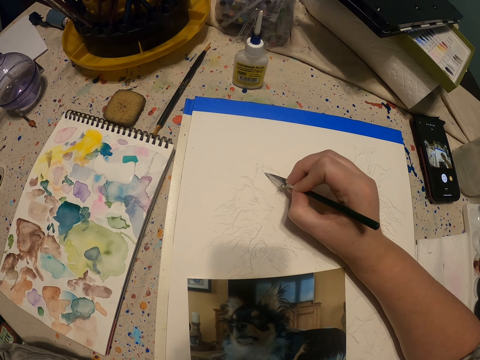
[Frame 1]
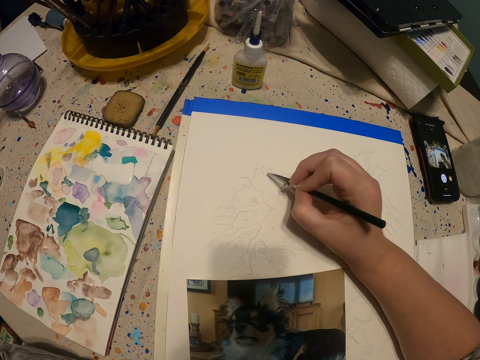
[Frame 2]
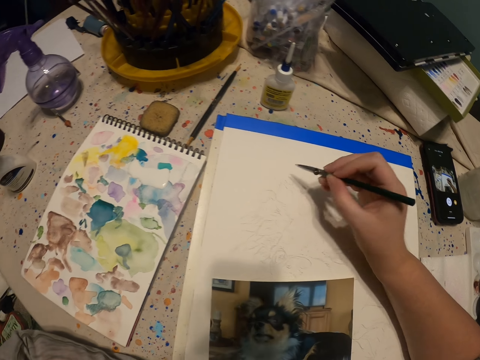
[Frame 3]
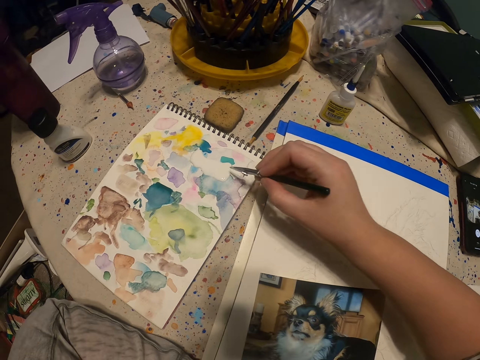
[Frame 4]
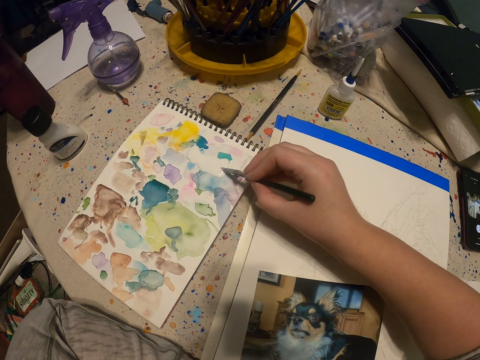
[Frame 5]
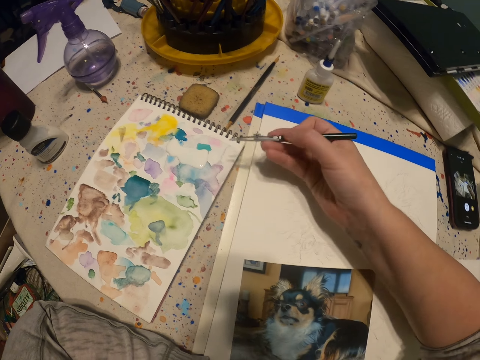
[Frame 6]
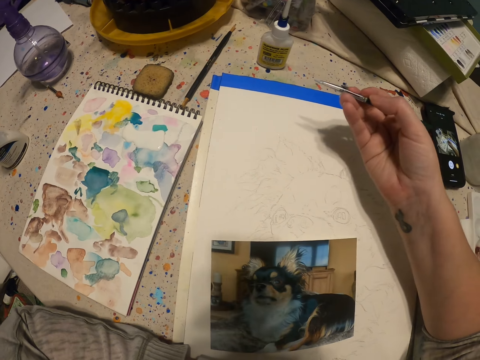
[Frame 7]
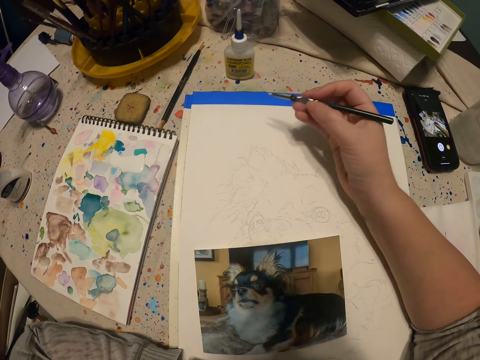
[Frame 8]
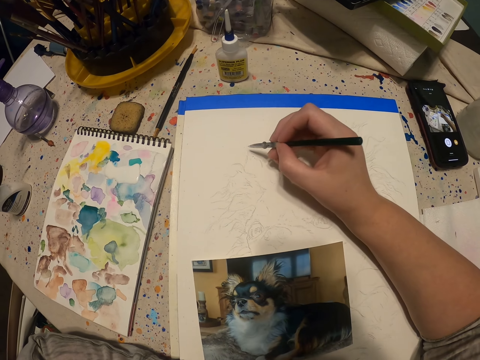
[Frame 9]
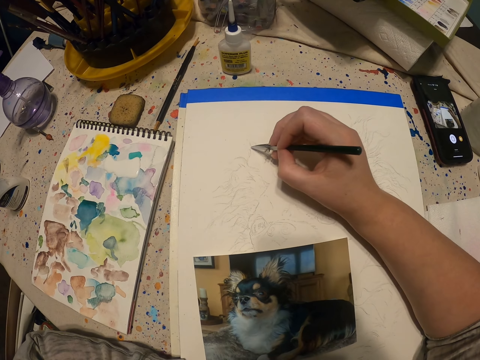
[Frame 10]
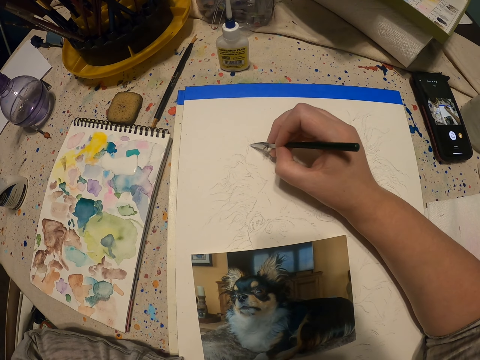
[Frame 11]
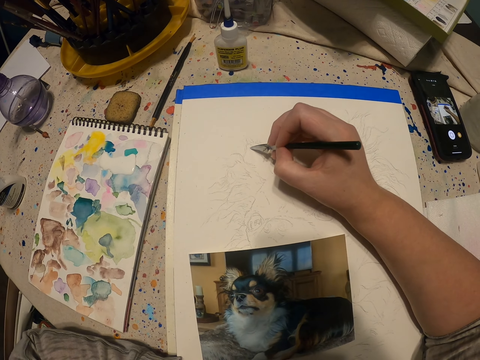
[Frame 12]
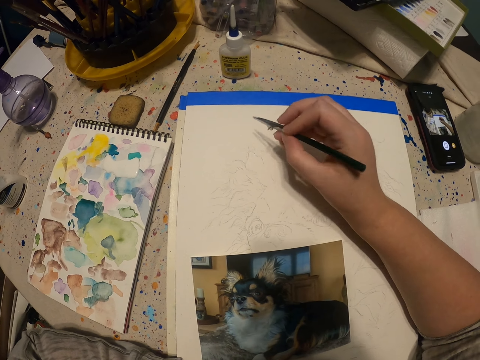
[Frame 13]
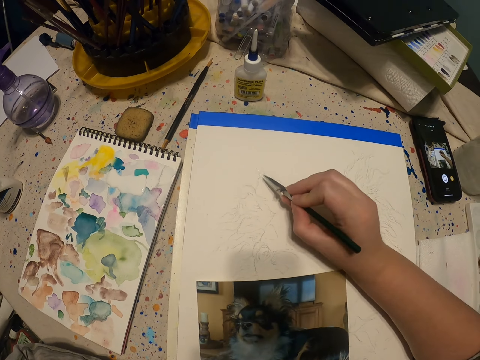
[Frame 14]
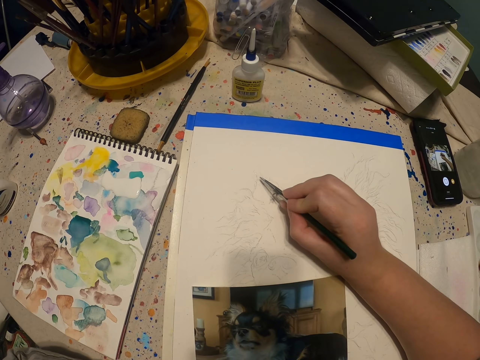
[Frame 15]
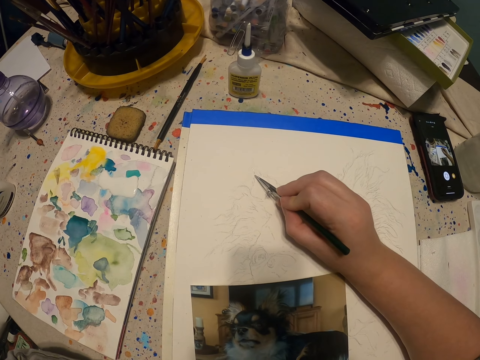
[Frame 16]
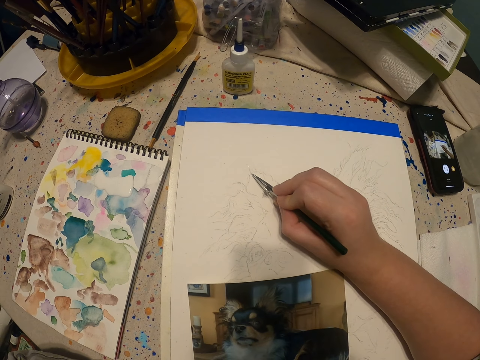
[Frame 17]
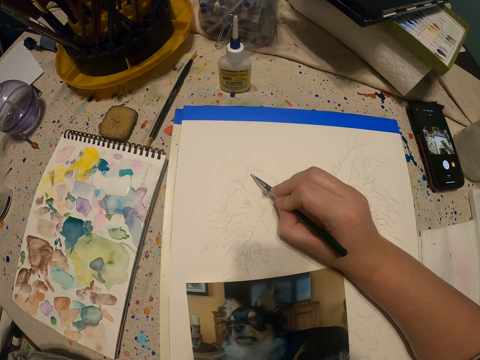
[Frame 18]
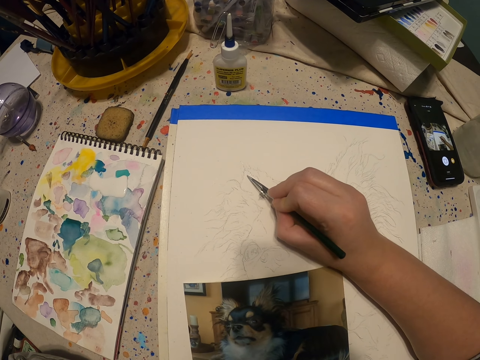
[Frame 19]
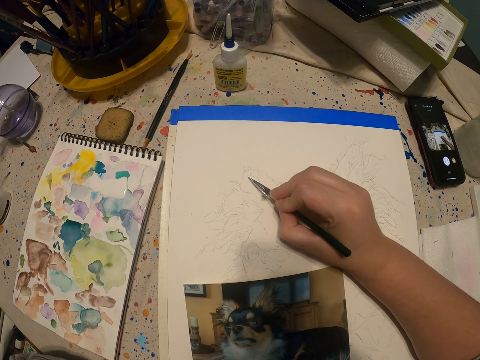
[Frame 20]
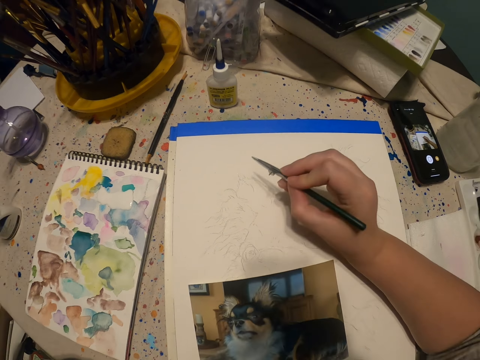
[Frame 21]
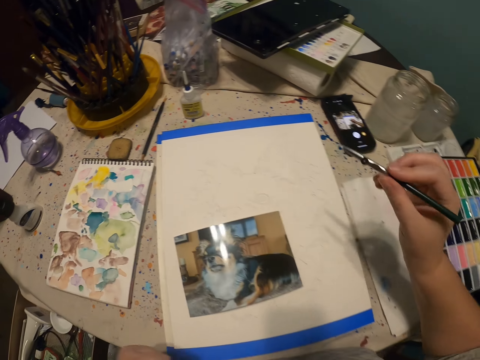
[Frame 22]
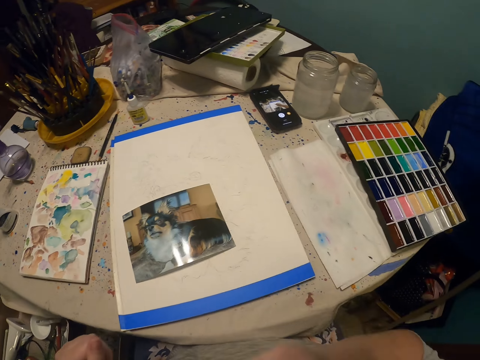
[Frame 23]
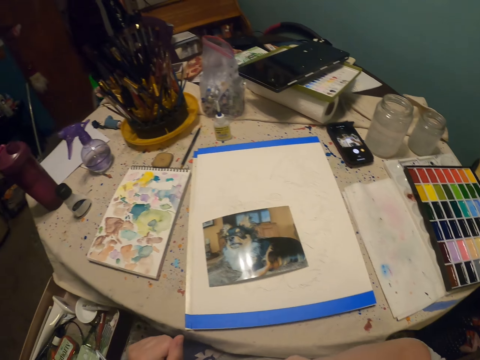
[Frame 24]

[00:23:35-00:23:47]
The camera wearer scoops paint with a paint pen. They draw a dog on the book with the paint pen.

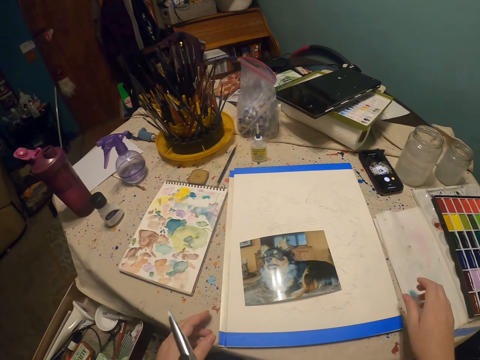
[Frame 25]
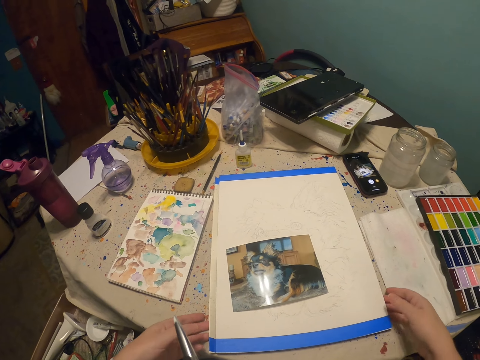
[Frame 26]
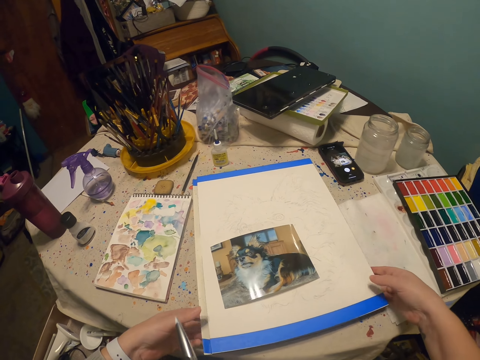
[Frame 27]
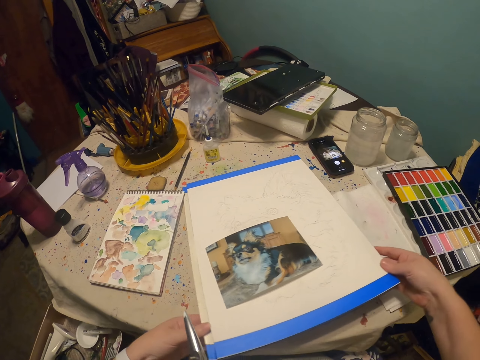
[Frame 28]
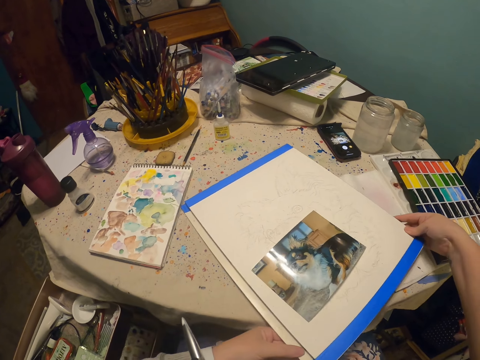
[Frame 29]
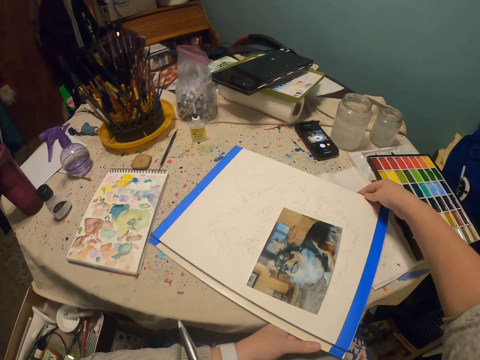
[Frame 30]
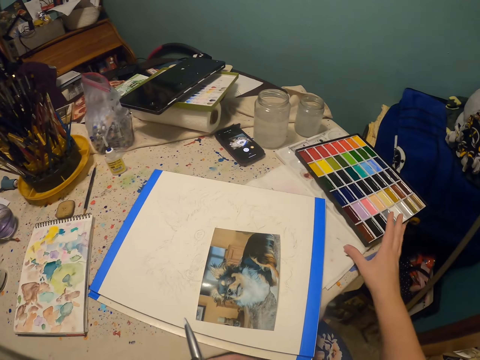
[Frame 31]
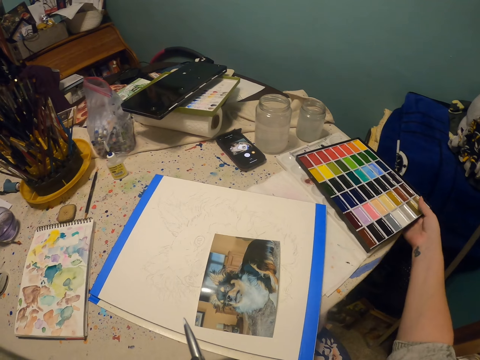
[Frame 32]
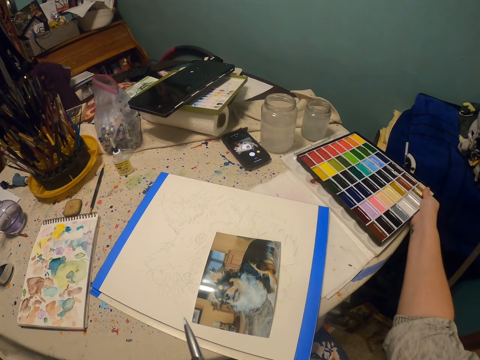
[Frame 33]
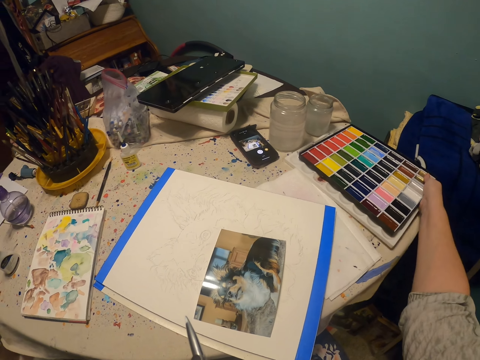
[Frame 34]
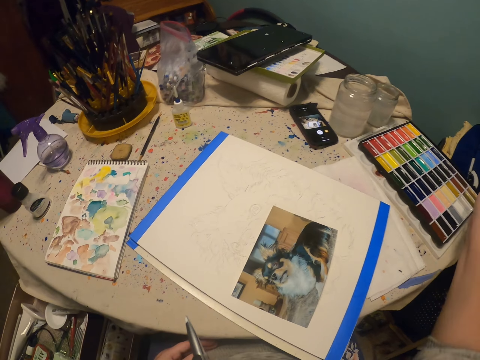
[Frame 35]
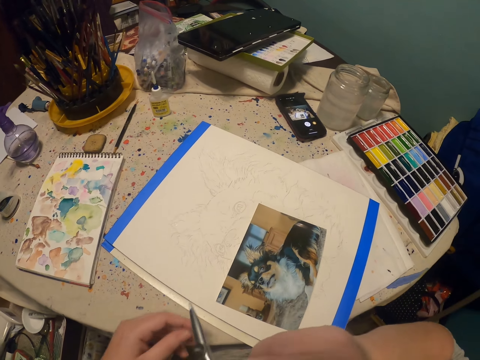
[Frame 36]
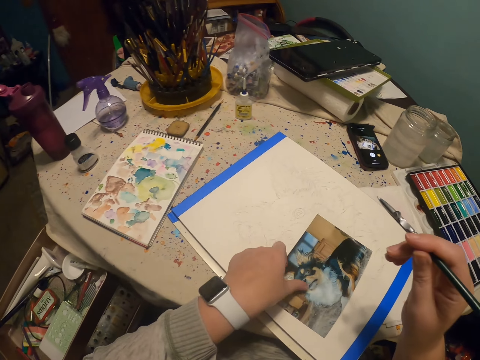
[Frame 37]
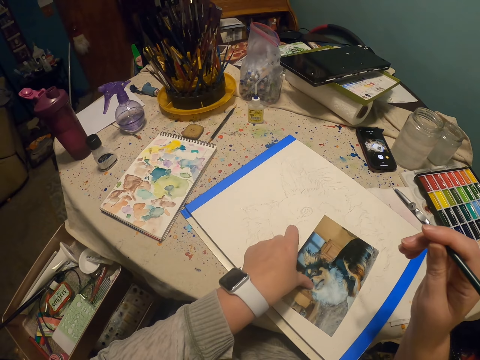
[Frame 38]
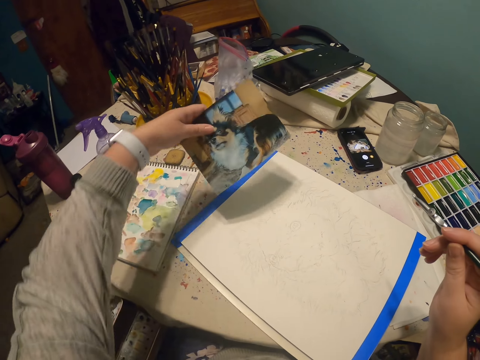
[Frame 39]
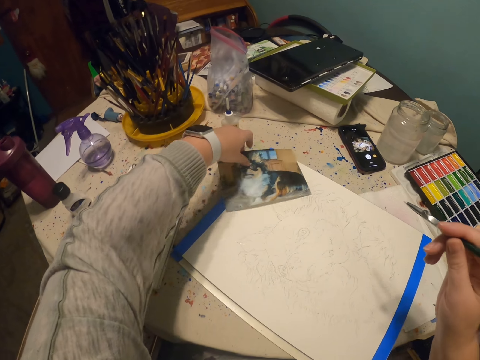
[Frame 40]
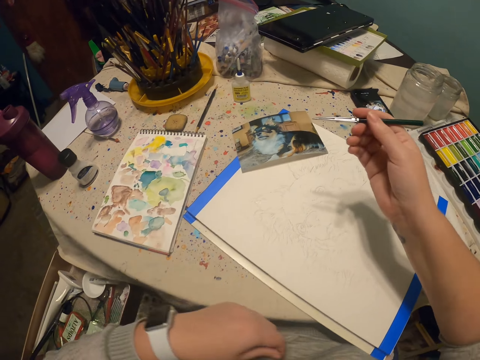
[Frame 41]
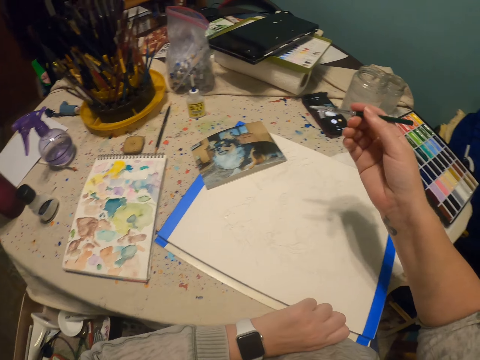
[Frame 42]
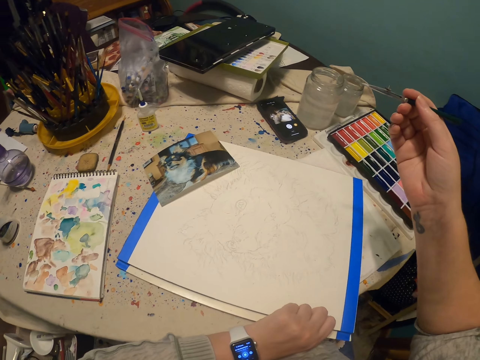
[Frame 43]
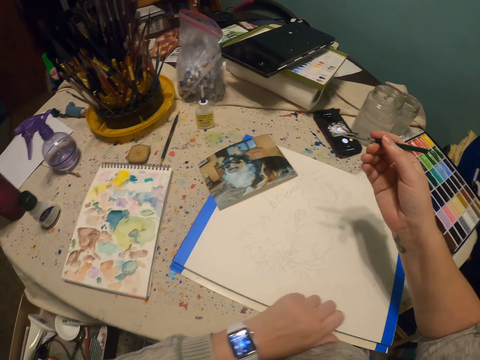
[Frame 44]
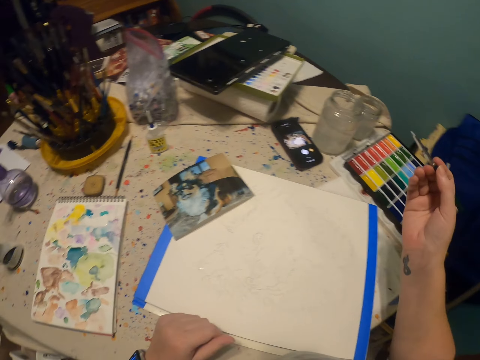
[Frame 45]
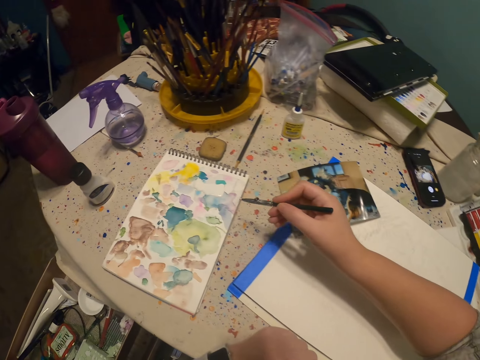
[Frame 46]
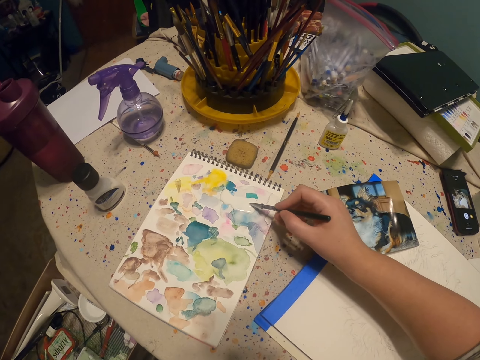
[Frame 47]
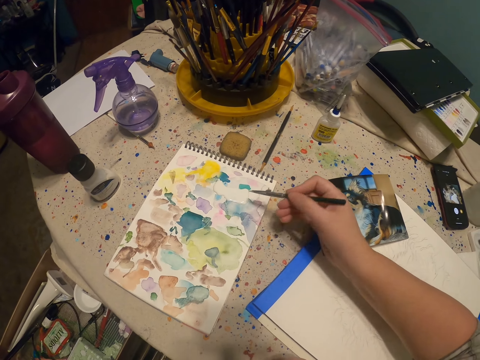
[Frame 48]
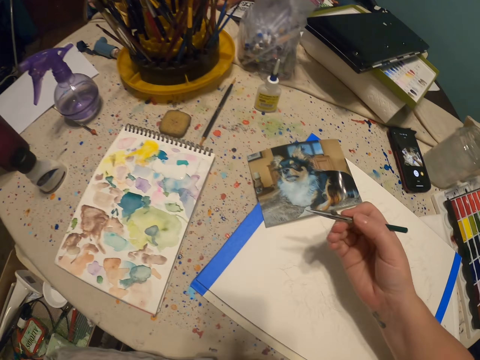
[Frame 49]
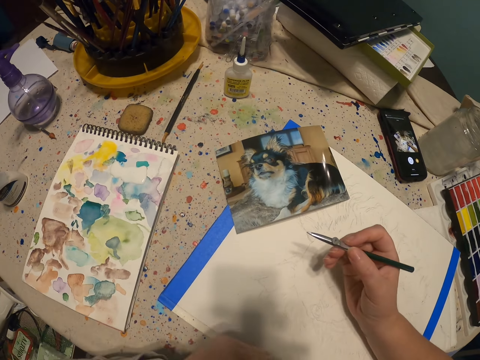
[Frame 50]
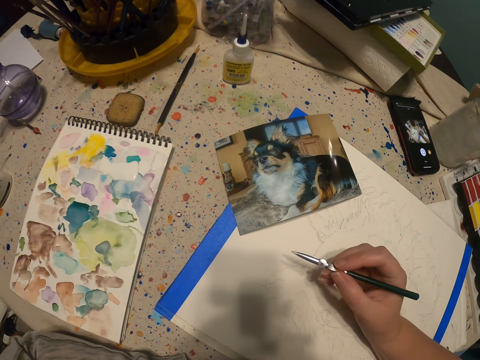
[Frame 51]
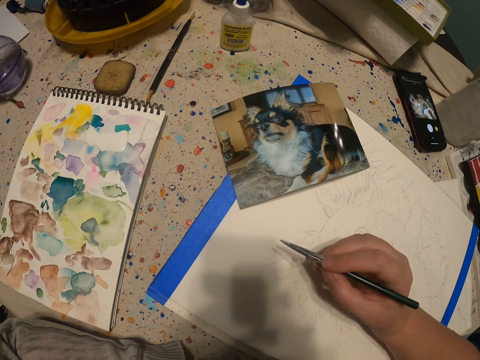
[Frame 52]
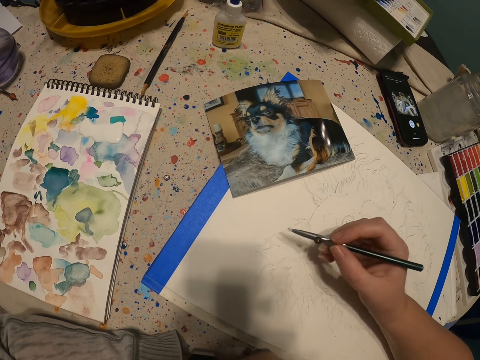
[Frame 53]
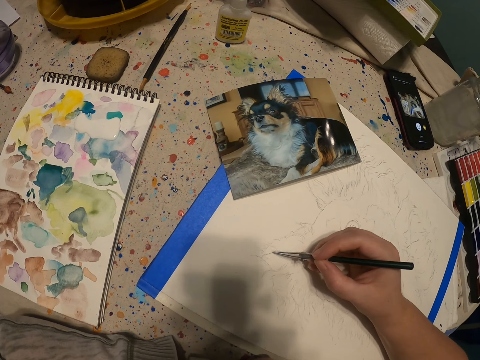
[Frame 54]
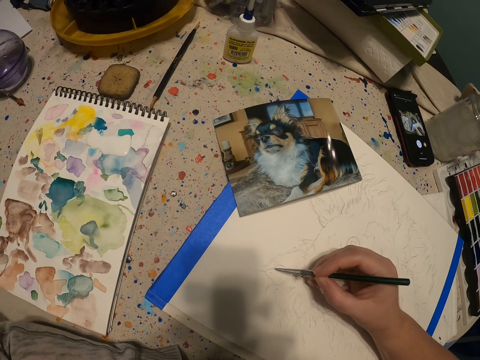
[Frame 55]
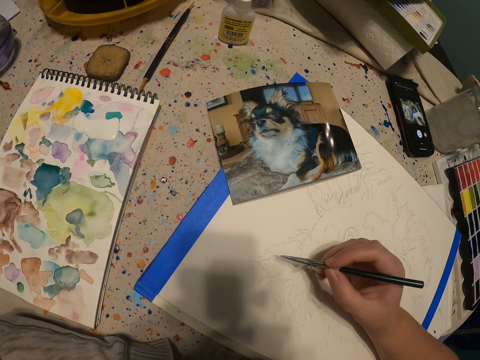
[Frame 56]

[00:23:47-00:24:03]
The camera wearer turns her book sideways. She moves a drawing book on a table with hands. She holds a paint book. She moves a paint tray on the table. She takes a pen from the mouth. She picks up a portrait and puts down the portrait. She moves the drawing book away on the table. She scoops paint with a paint pen. She draws a dog on the book.
